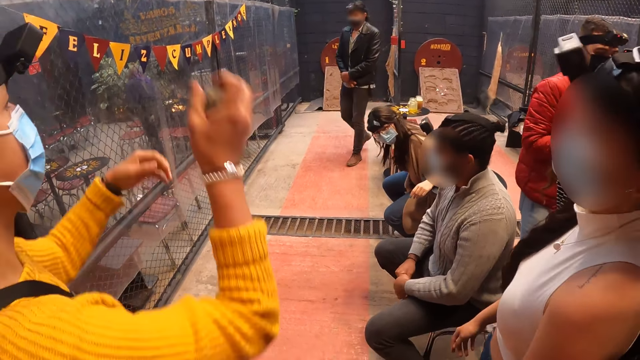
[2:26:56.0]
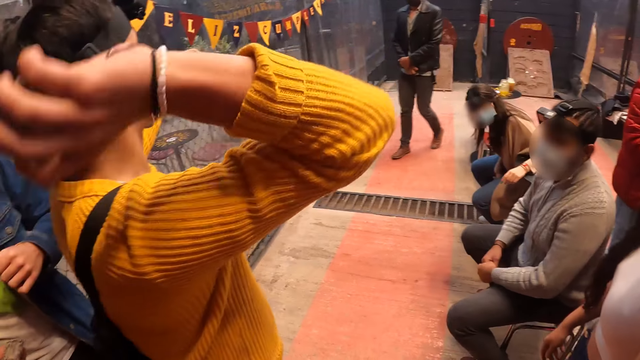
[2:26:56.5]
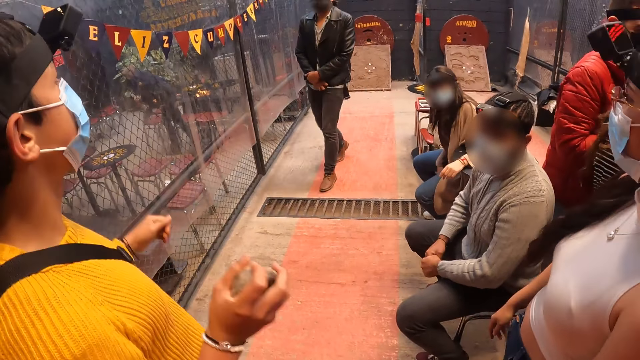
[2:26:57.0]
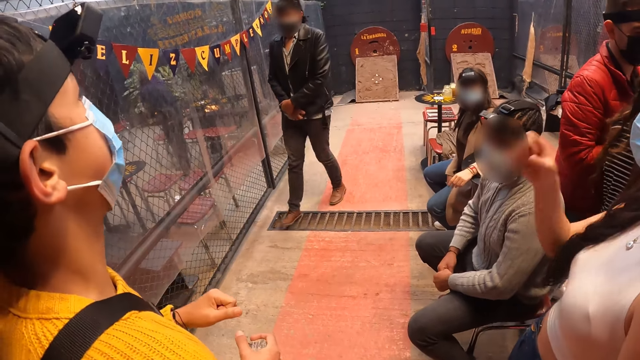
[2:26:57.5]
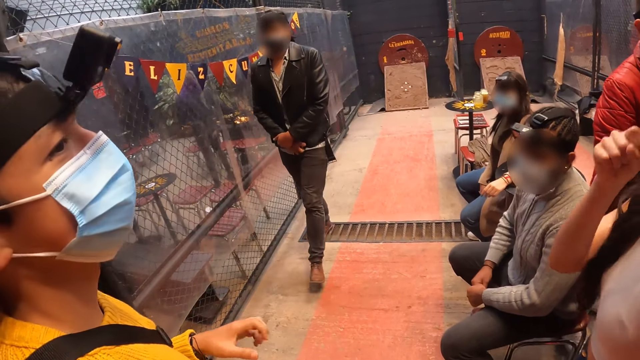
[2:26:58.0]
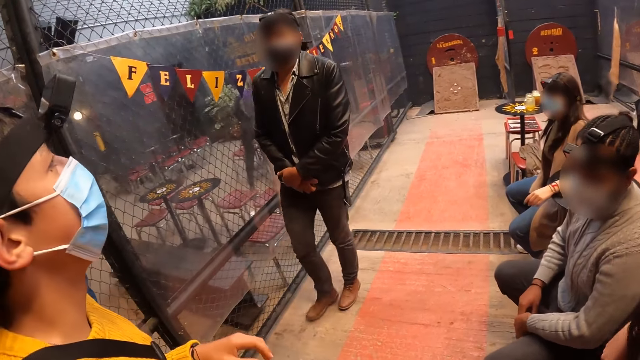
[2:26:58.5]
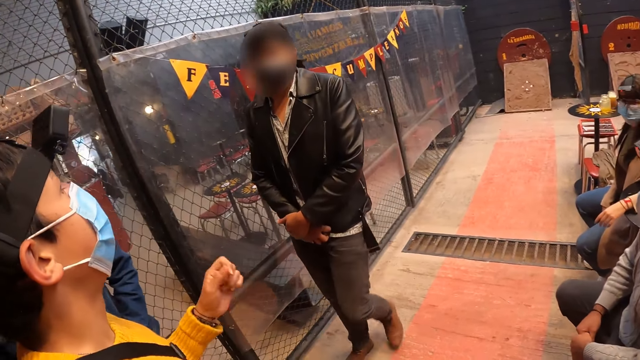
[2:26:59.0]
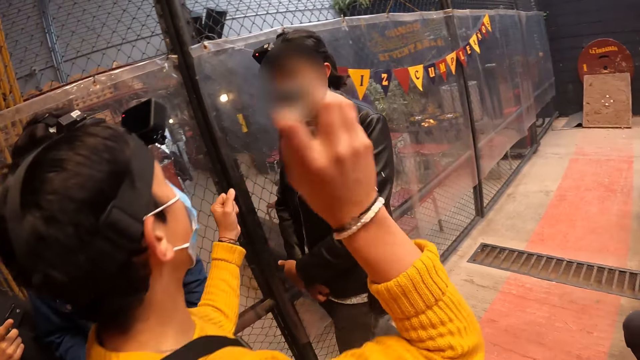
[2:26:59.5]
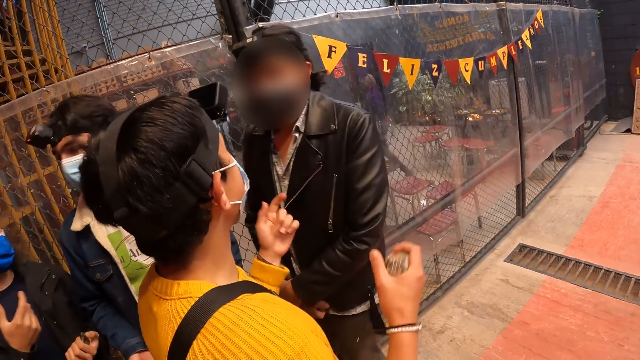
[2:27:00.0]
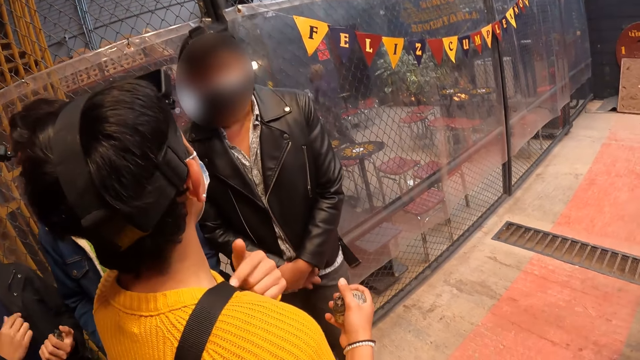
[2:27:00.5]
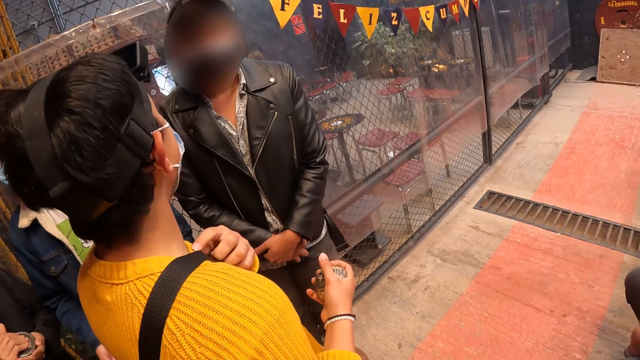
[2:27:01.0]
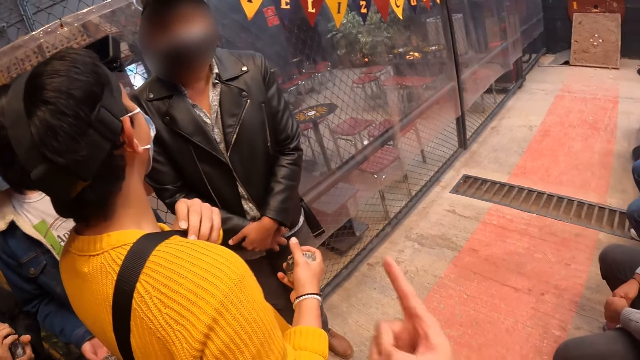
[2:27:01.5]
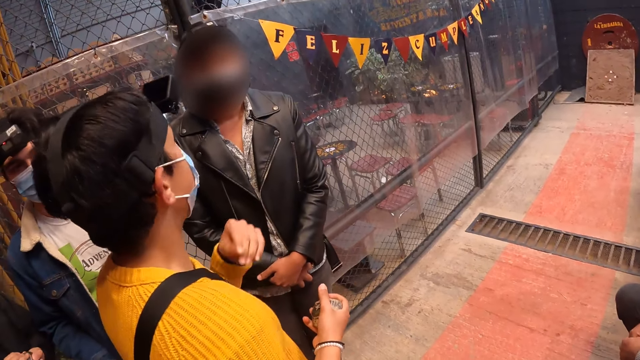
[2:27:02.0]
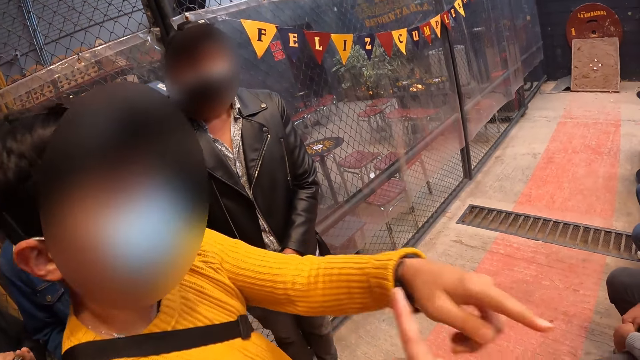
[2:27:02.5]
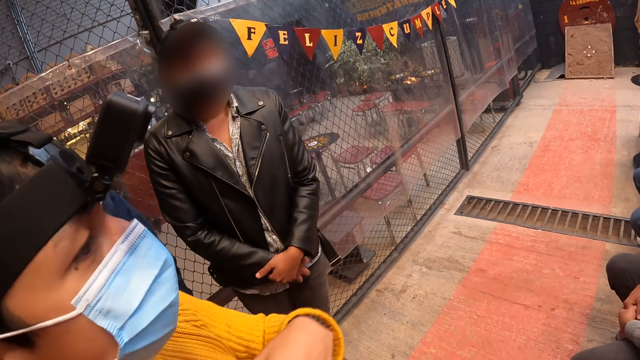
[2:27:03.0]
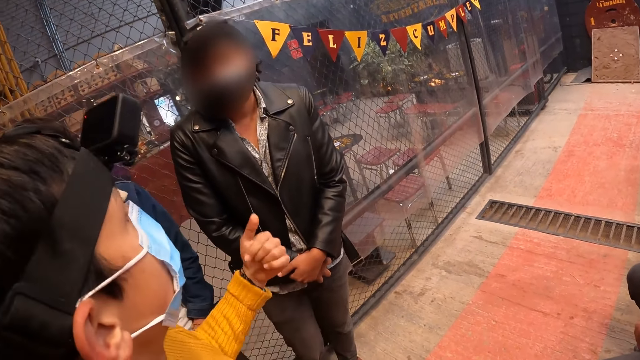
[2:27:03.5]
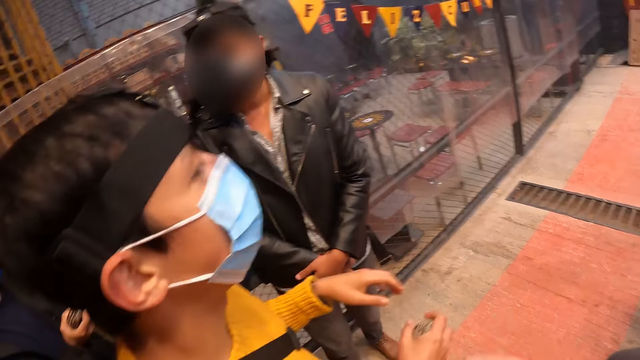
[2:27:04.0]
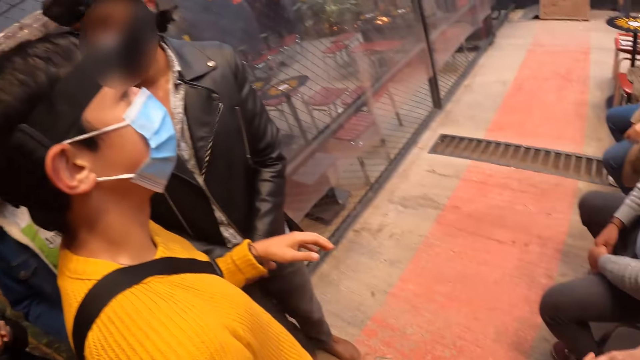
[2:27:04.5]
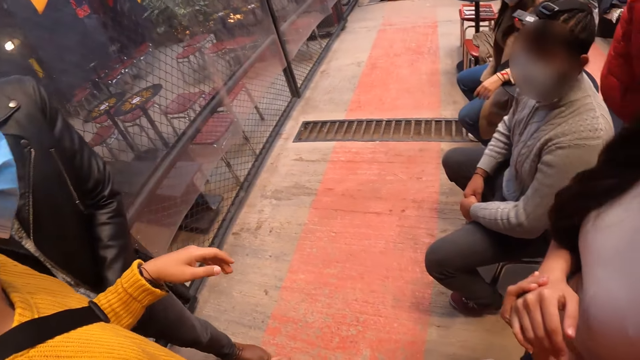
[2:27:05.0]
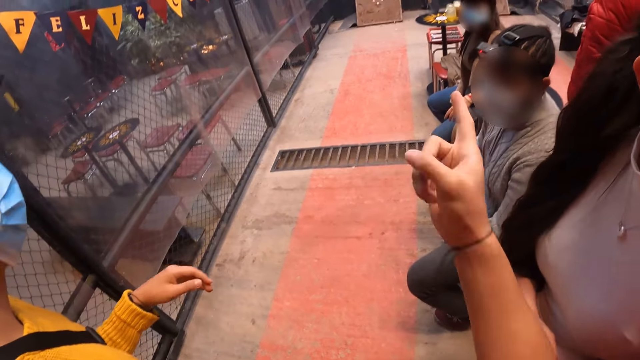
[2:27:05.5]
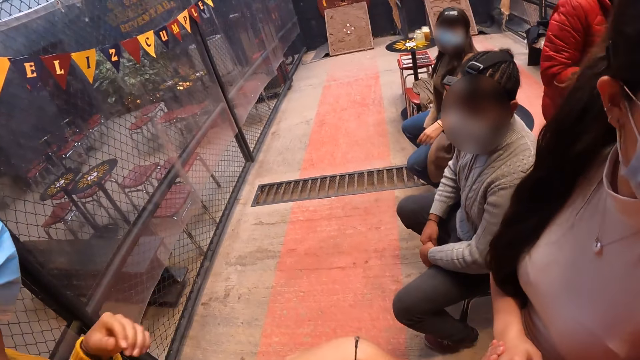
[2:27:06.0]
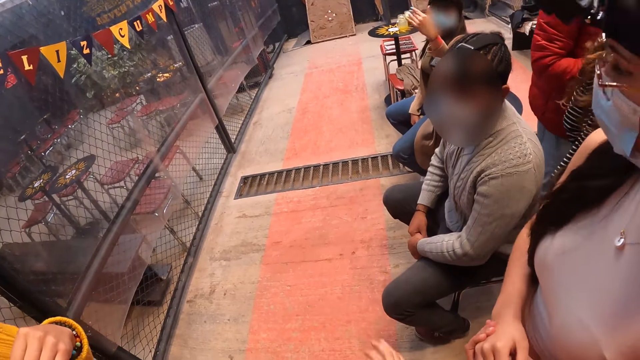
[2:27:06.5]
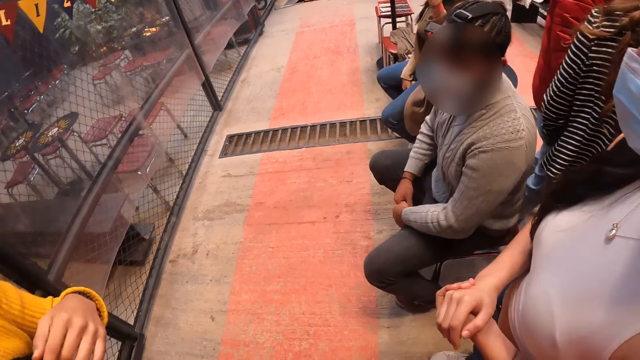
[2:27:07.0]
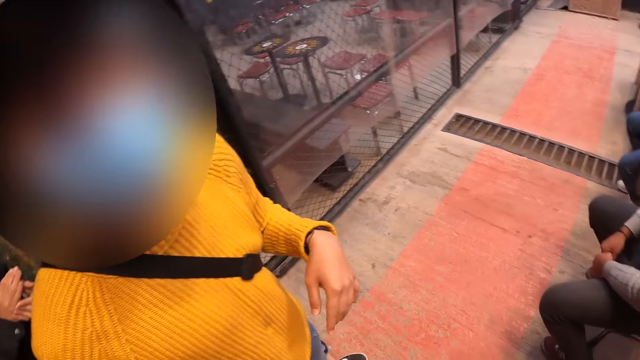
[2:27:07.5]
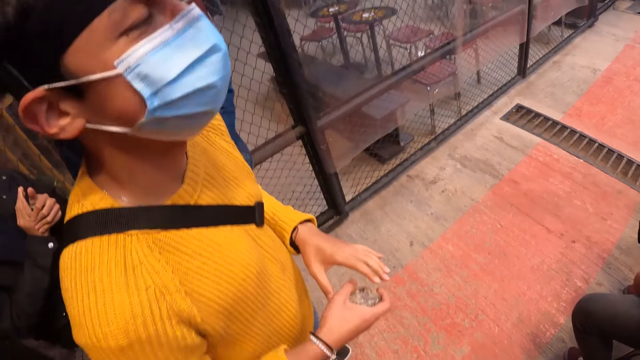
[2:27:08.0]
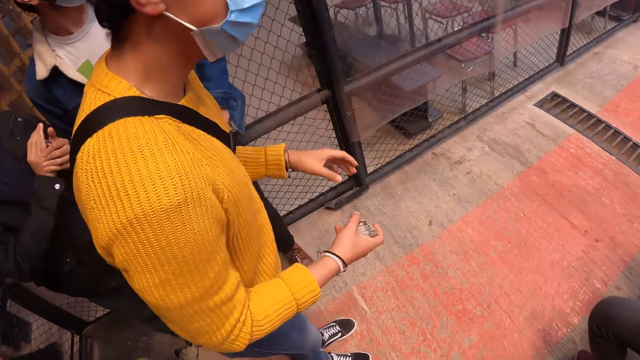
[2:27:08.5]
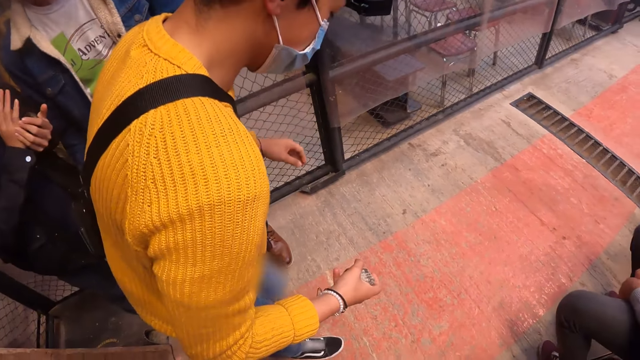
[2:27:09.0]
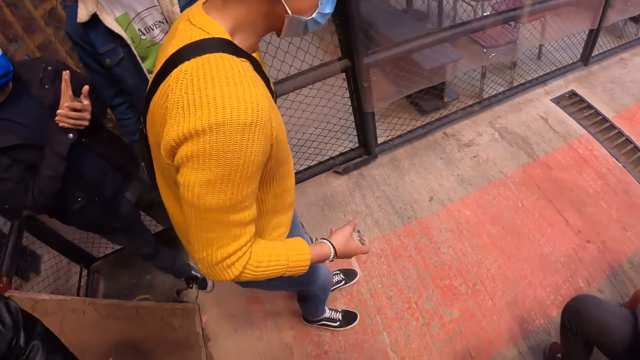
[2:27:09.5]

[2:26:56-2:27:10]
The man raises his right hand, and lowers his right hand. He raises his right hand. He touches a bag strap with his left hand. The camera wearer points his finger. The man points at a woman and the camera wearer. The camera wearer makes a gesture with his hands. He points his finger again. Another woman makes a gesture with her left hand.

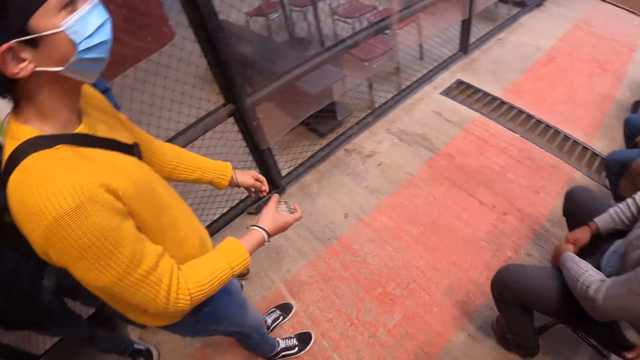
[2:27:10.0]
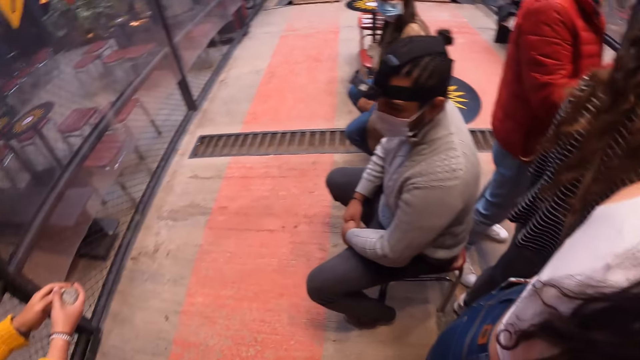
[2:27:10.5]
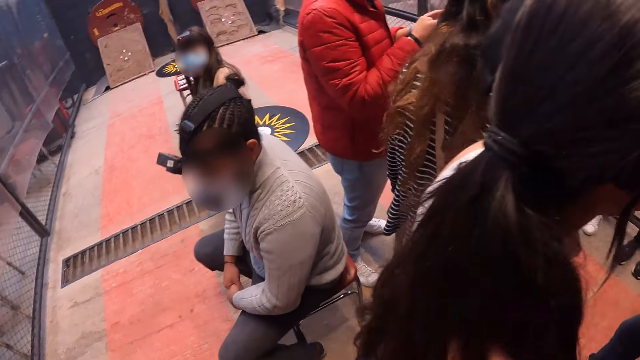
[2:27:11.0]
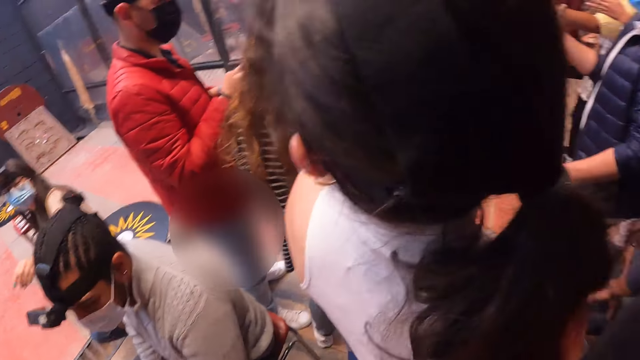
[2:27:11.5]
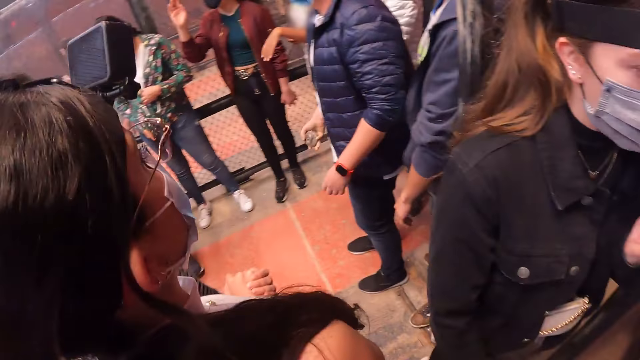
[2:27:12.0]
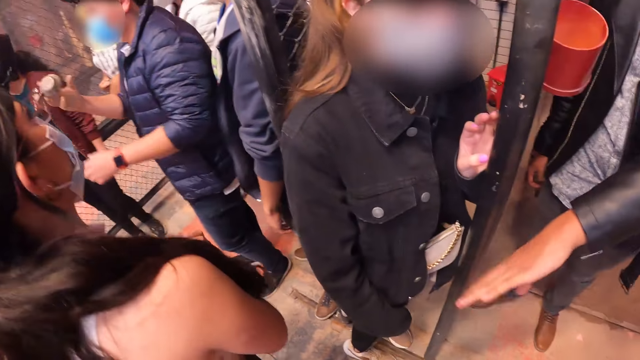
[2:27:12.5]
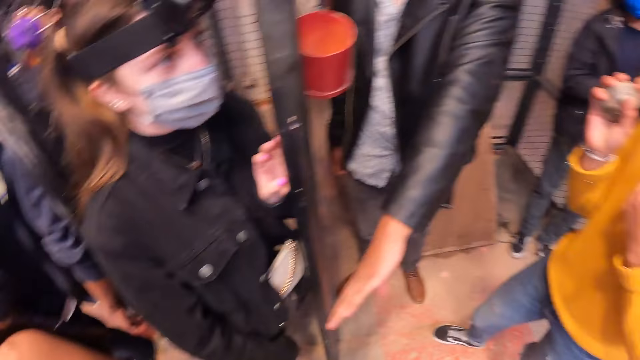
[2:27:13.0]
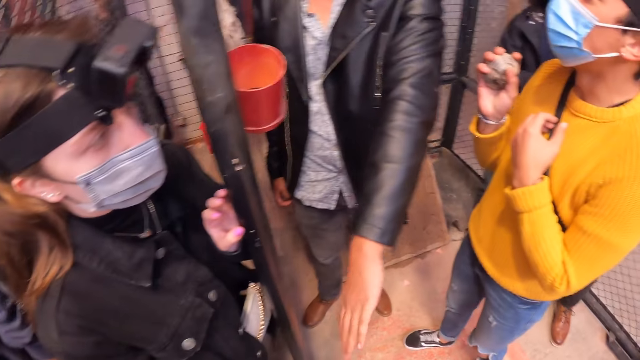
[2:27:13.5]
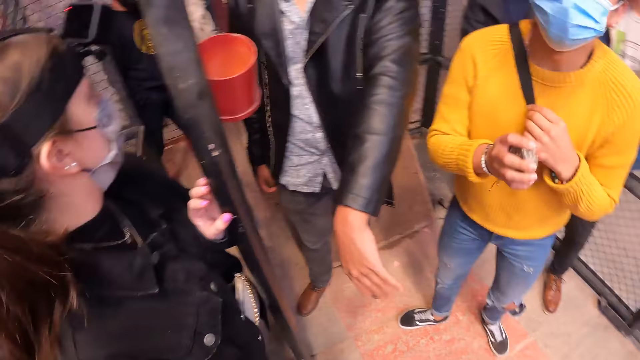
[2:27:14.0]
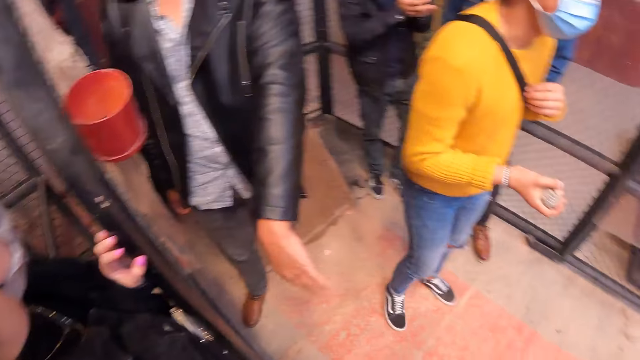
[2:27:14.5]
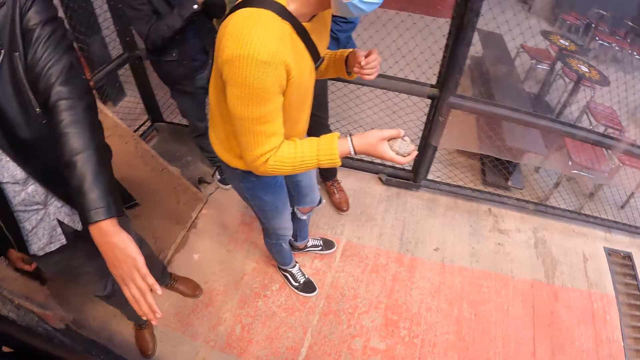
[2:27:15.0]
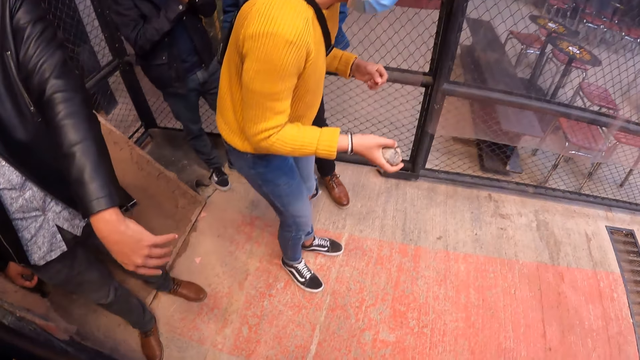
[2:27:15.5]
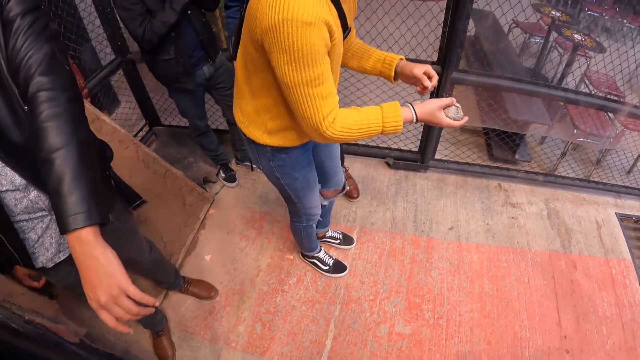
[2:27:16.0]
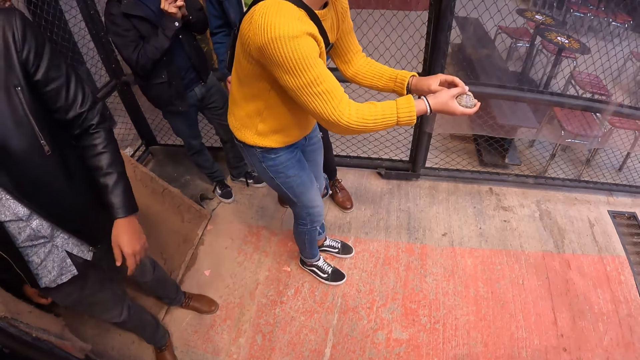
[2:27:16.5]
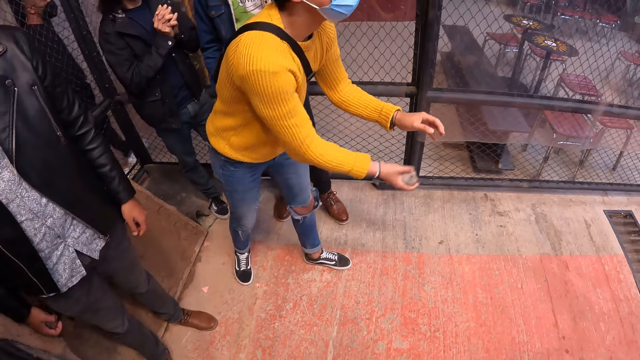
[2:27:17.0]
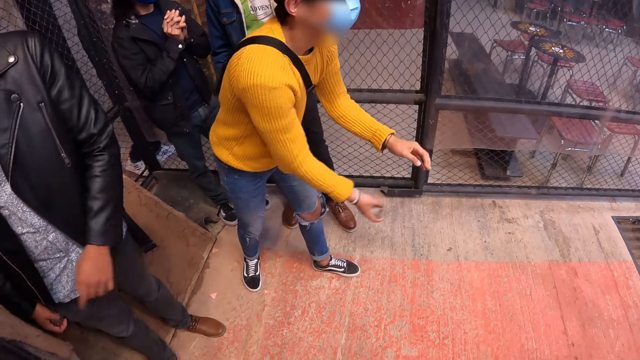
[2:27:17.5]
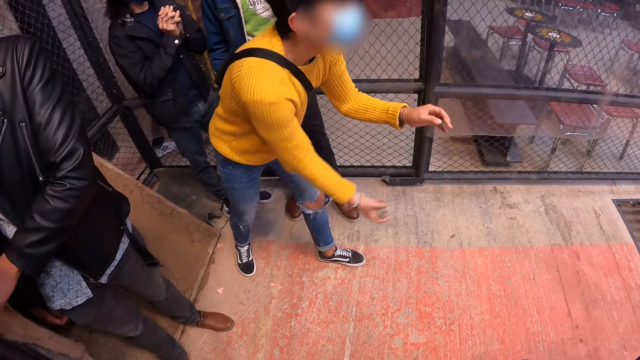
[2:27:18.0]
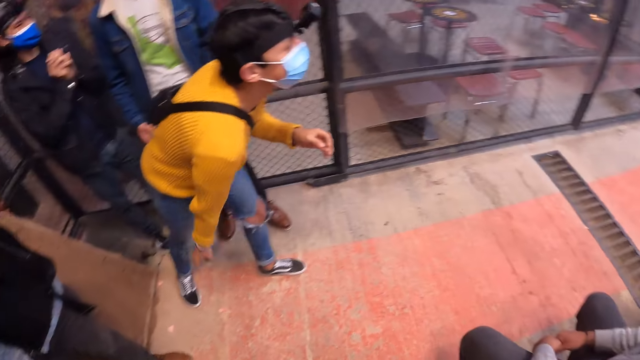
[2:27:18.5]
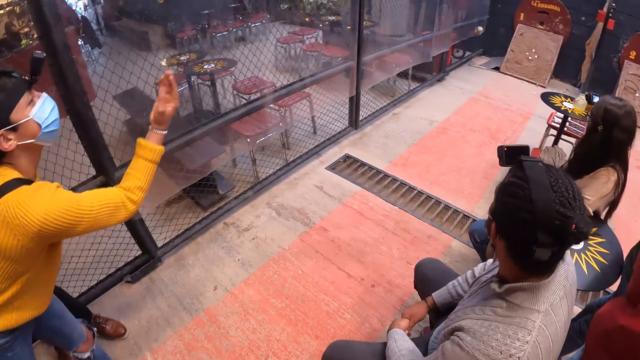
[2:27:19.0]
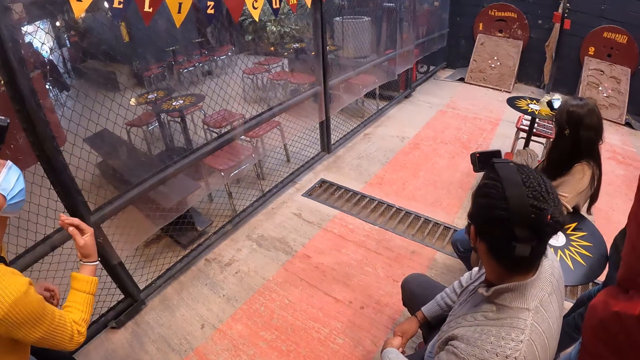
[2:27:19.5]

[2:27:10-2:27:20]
The man gestures at the camera wearer with his left hand. Another man throws the metal disk at the target board on the floor.
